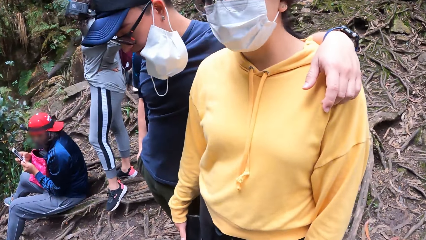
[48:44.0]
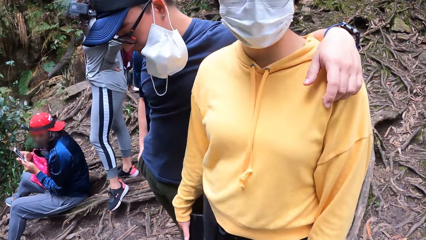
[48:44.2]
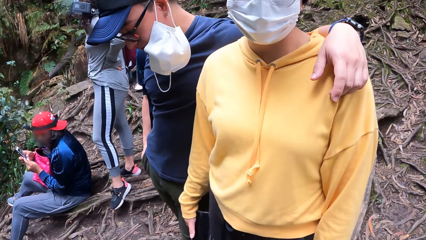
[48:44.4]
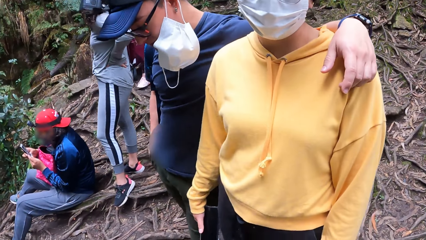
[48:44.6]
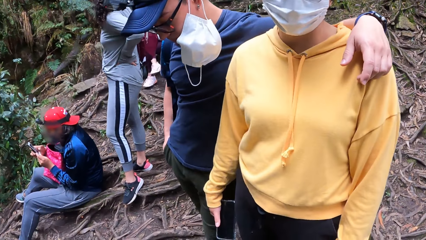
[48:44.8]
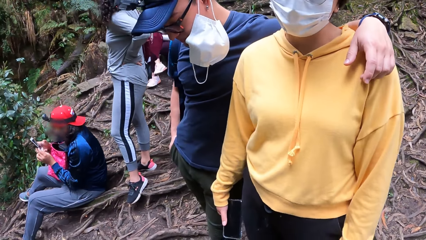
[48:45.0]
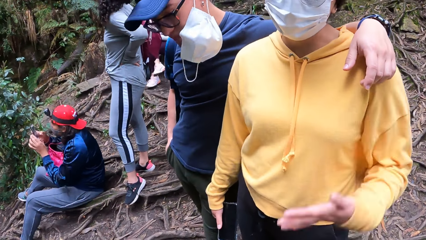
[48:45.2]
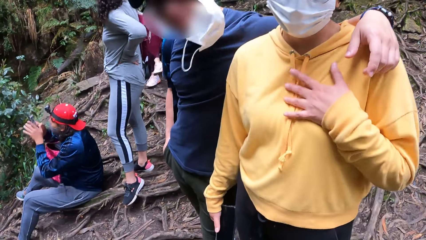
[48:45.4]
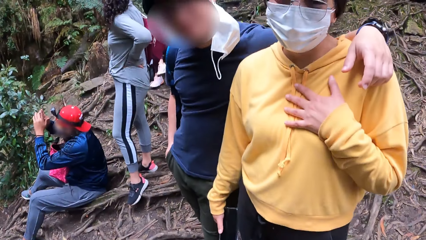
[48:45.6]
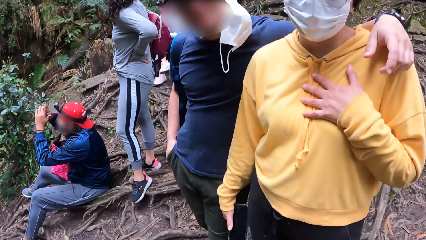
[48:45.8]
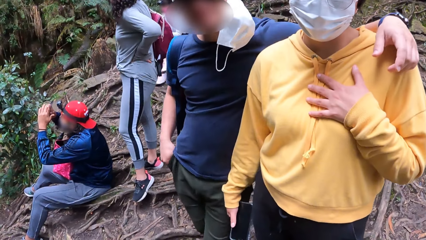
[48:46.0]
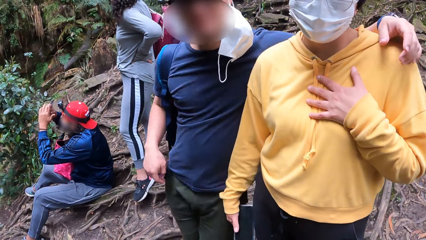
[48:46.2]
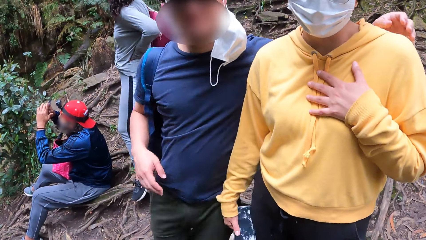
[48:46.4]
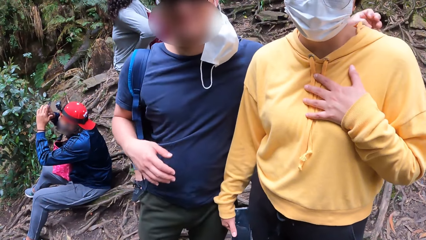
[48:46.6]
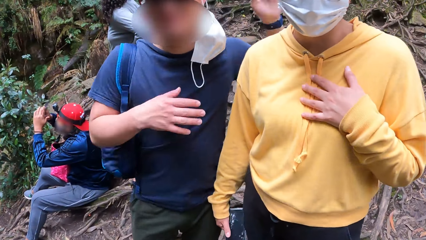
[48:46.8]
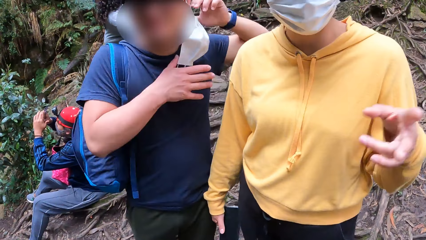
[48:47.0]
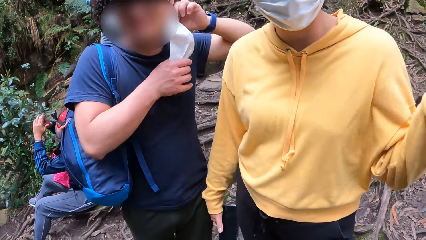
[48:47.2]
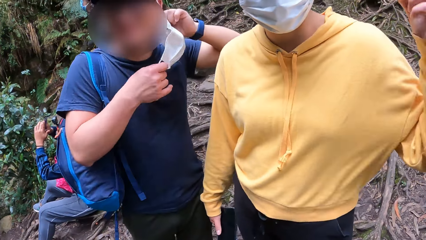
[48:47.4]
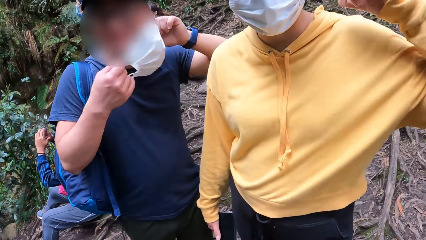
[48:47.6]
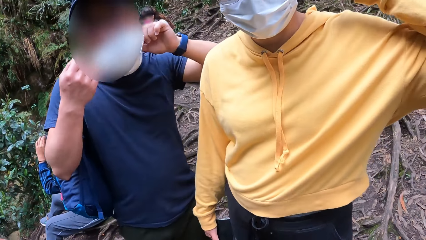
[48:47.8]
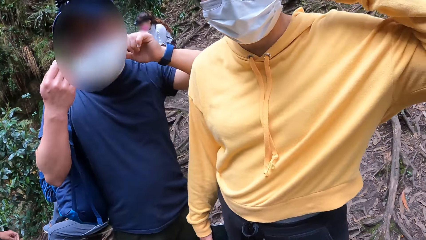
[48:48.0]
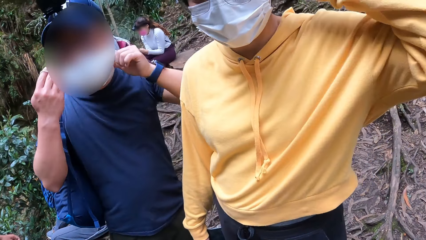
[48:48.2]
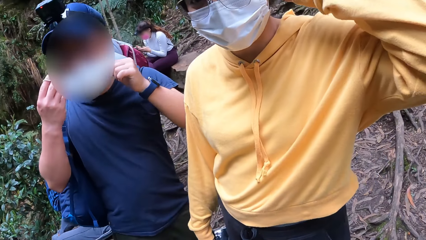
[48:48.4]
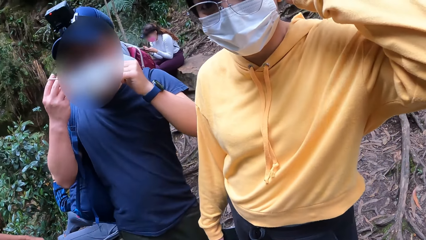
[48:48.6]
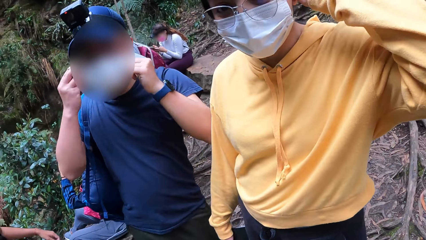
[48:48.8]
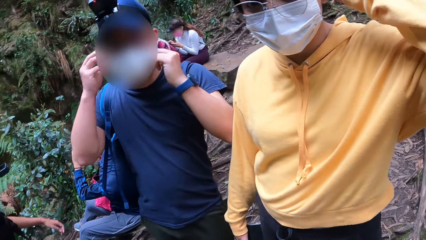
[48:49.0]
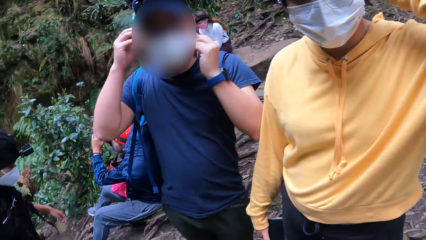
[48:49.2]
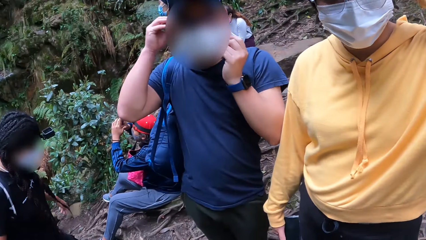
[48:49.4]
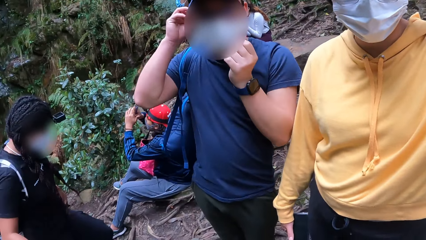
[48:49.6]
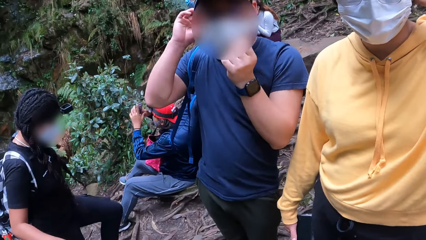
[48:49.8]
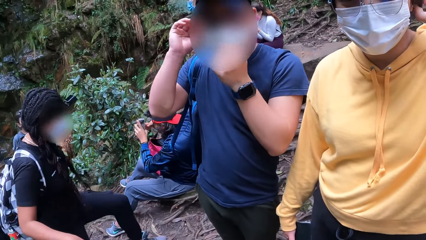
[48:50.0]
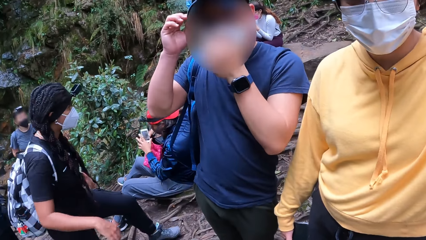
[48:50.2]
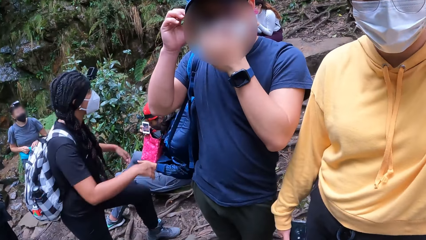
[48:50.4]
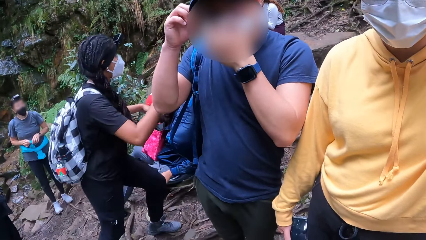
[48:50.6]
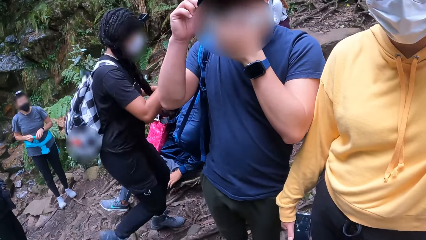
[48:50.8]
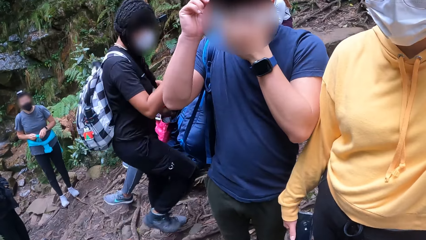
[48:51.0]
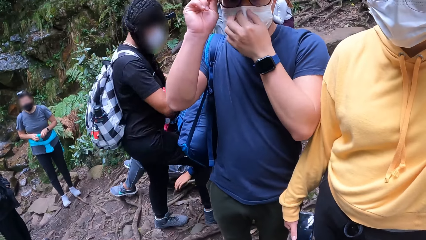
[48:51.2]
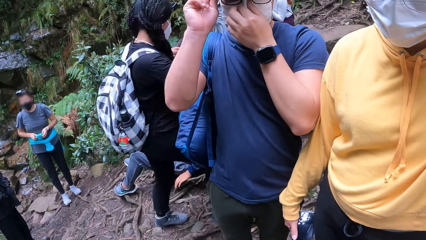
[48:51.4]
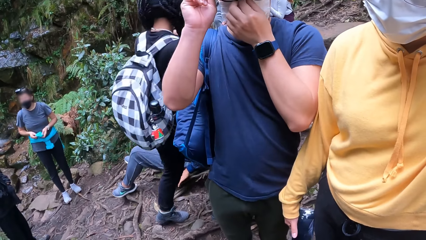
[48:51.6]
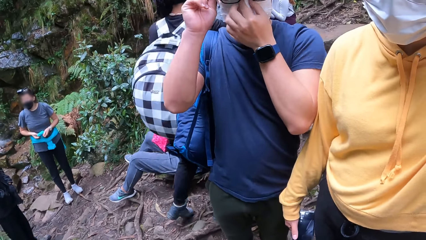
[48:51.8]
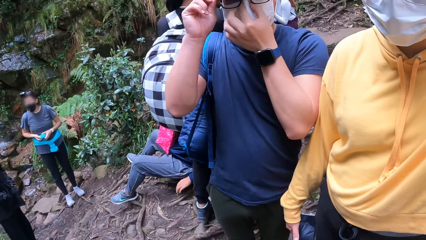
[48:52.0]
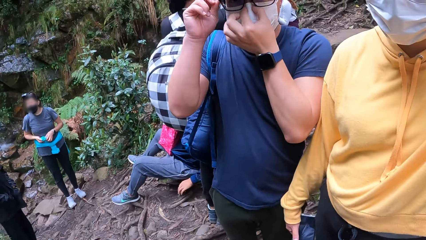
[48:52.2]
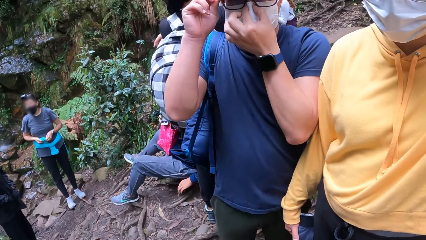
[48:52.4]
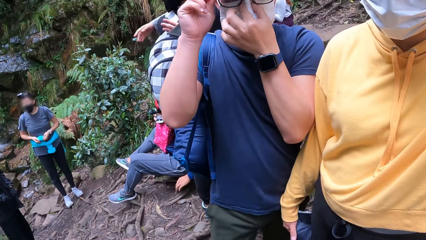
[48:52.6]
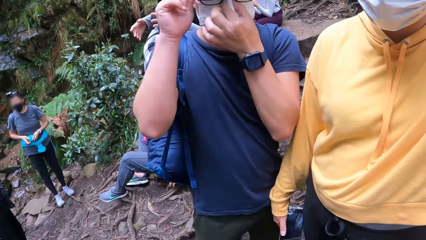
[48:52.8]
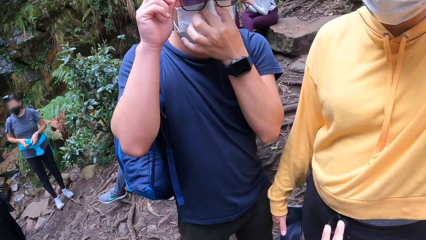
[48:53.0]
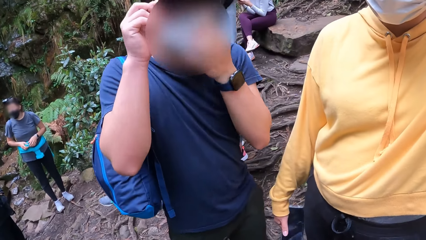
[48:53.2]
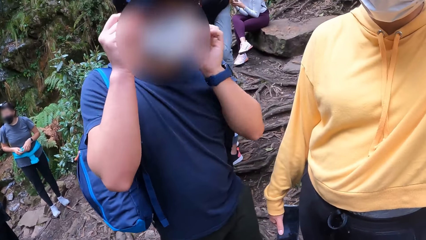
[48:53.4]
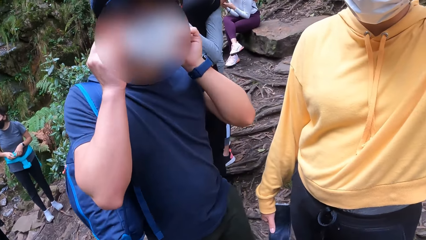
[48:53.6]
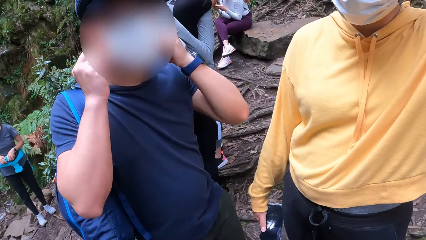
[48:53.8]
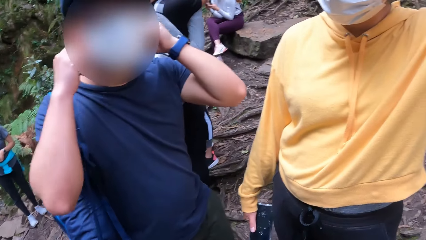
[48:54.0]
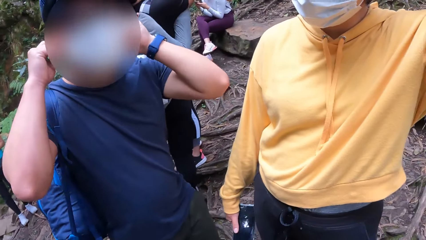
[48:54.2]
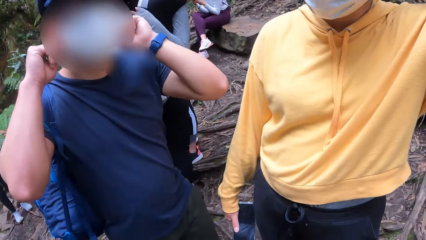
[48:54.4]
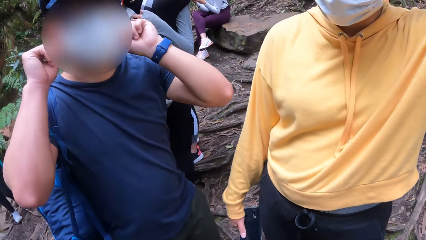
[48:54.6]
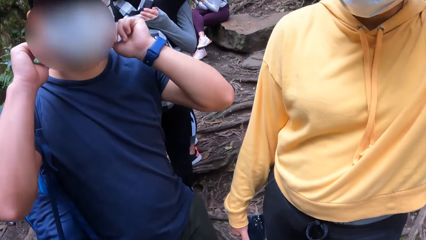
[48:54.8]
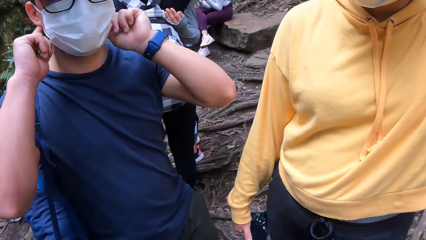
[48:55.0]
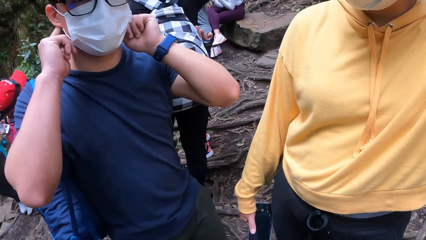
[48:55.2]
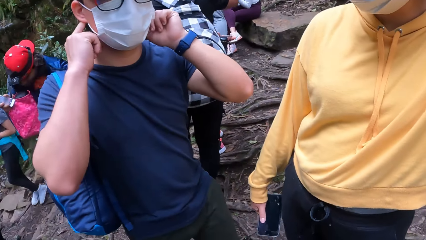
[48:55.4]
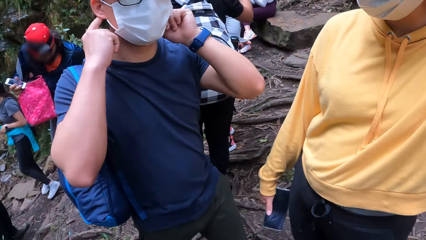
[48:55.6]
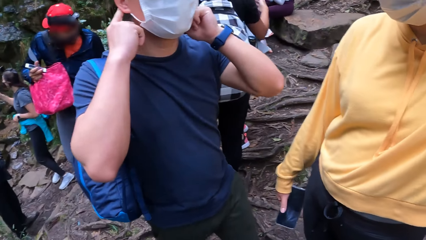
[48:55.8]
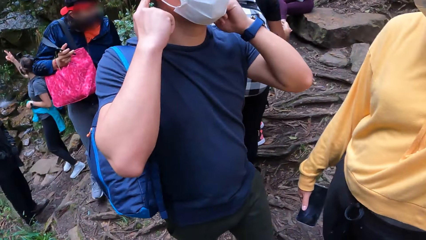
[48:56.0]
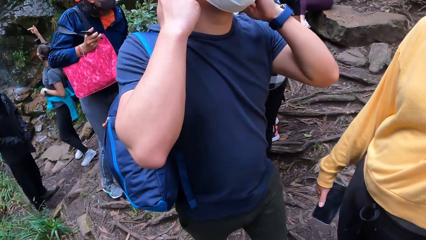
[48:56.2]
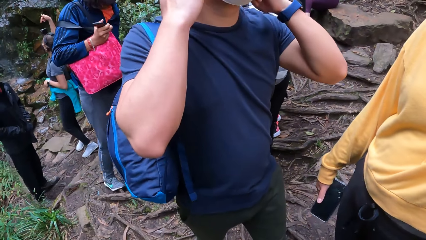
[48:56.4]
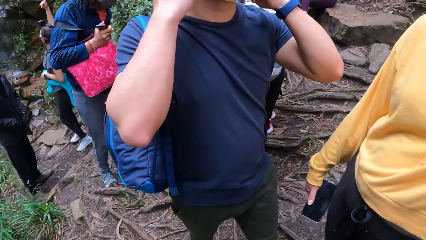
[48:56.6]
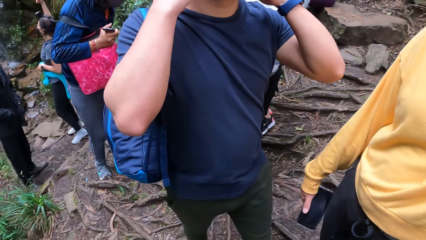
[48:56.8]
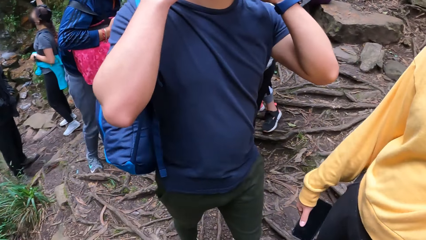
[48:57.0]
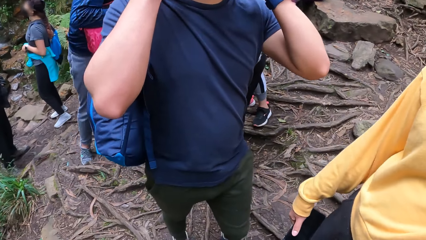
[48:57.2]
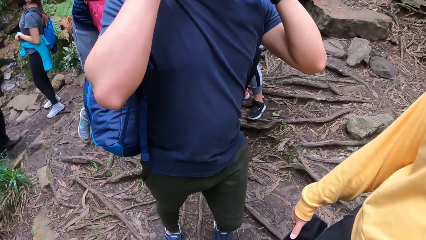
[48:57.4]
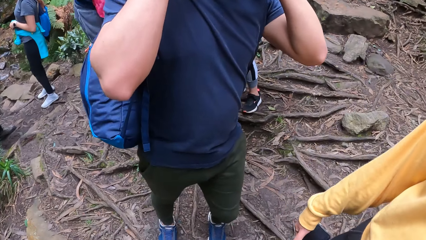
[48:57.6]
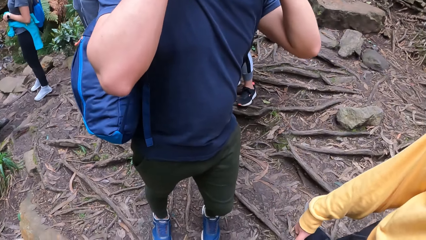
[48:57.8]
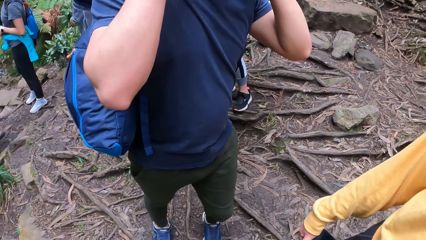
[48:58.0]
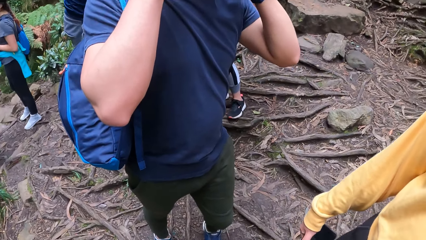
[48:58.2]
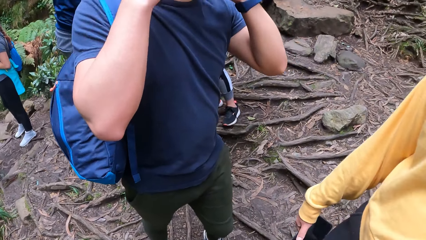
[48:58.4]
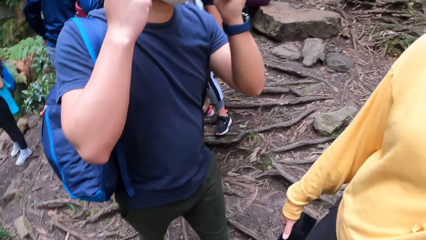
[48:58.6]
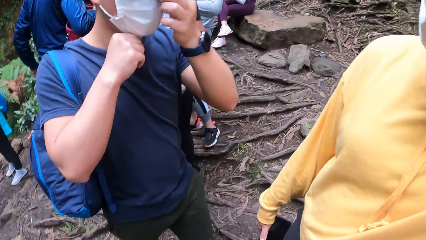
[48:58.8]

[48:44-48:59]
A woman interacts with the camera wearer. The man wears a face mask with both hands. The camera wearer looks around the street. They move a hand. They look around the street.
